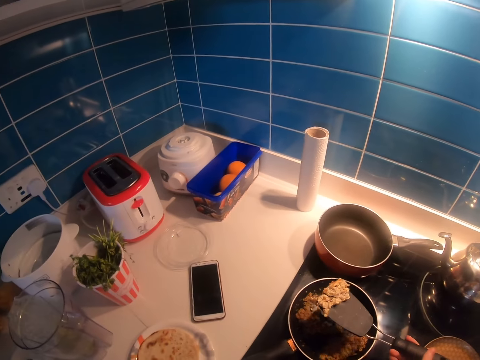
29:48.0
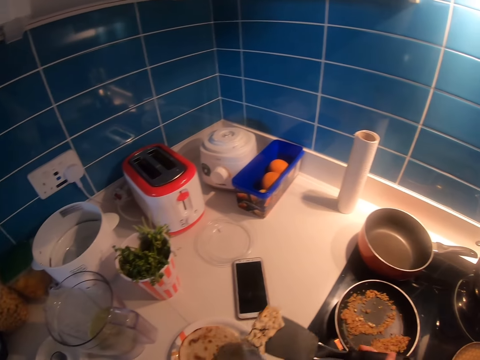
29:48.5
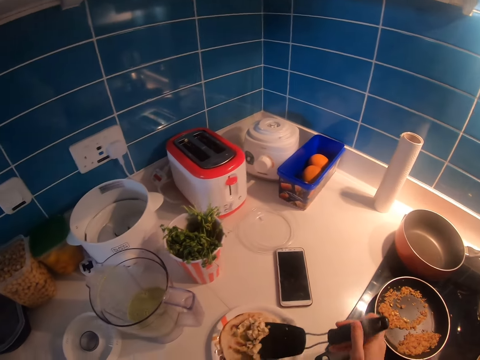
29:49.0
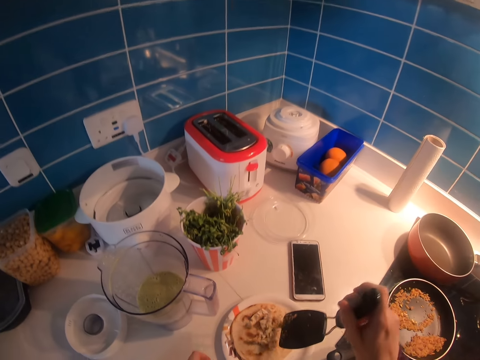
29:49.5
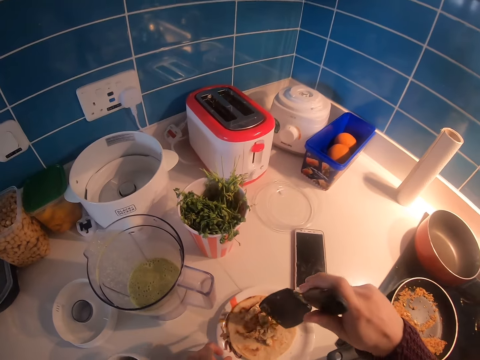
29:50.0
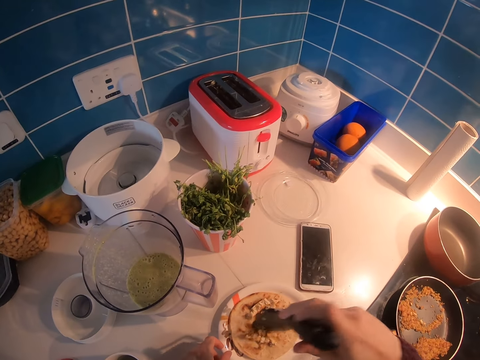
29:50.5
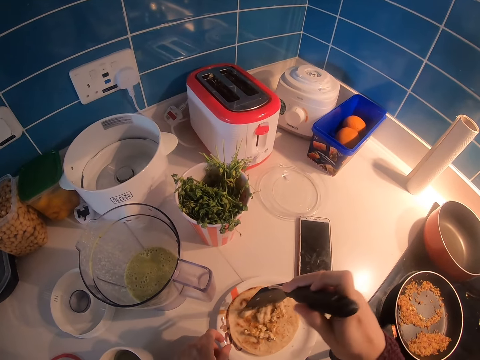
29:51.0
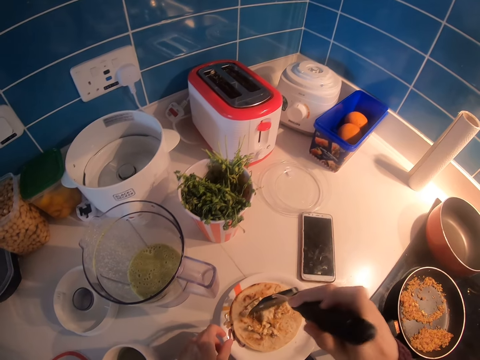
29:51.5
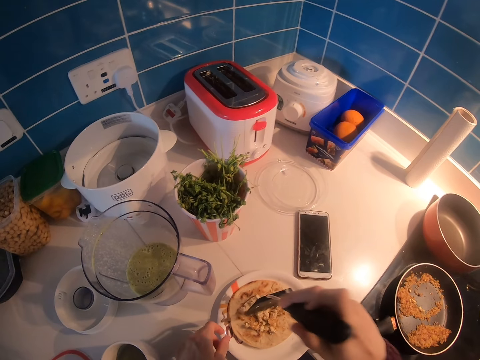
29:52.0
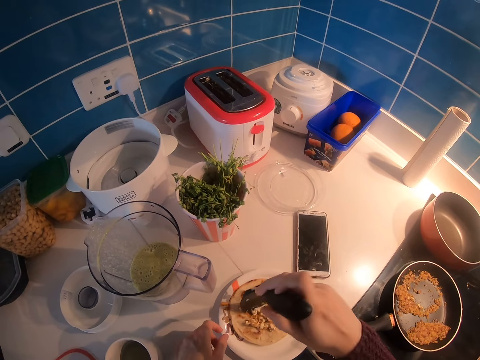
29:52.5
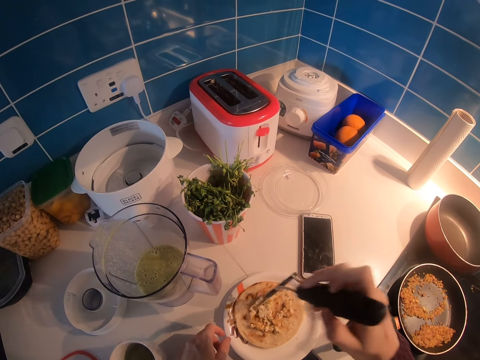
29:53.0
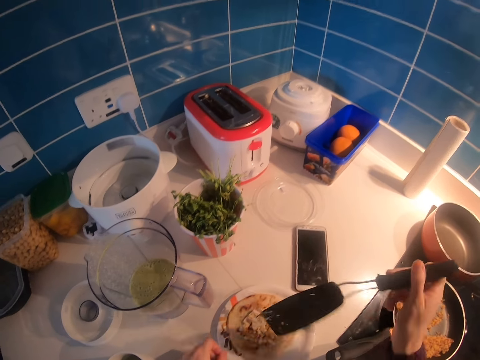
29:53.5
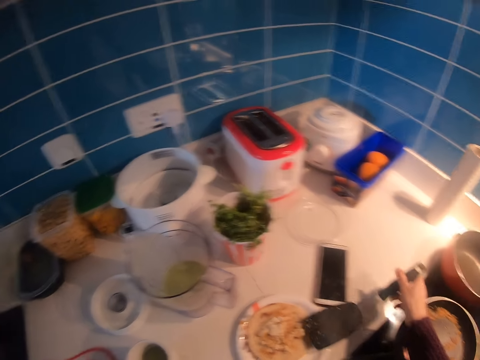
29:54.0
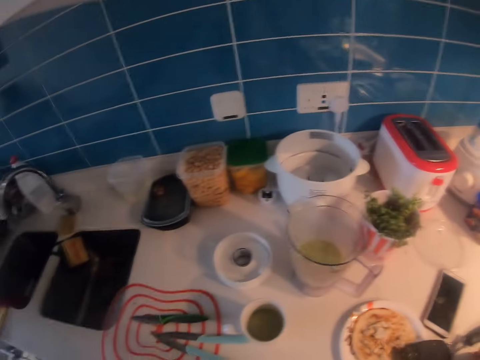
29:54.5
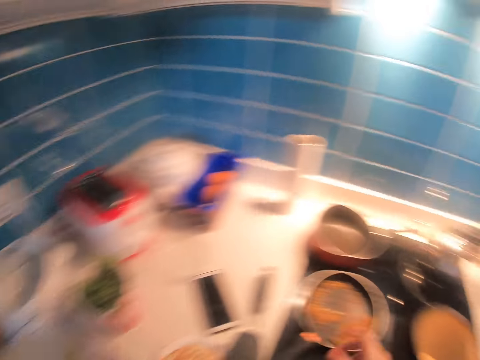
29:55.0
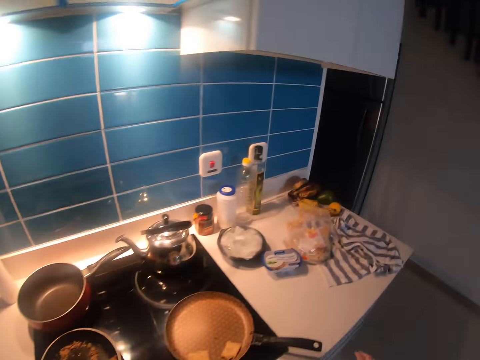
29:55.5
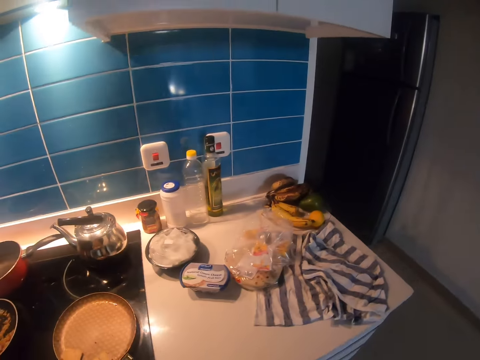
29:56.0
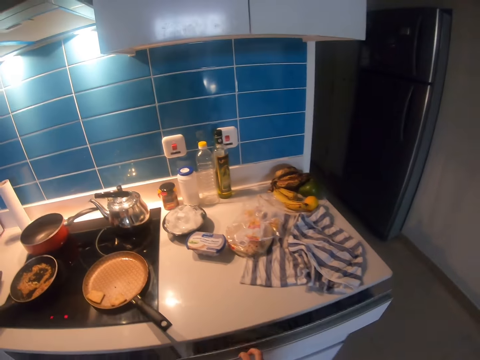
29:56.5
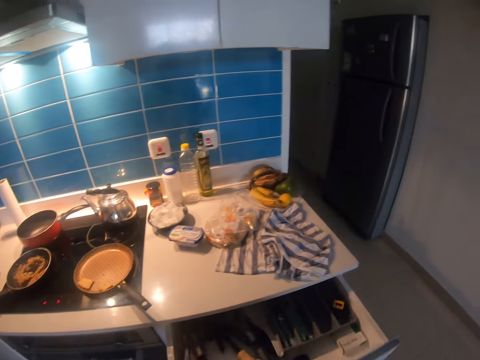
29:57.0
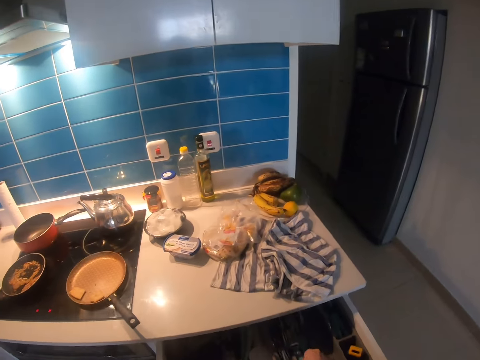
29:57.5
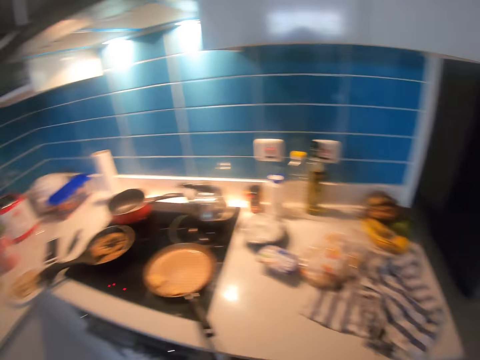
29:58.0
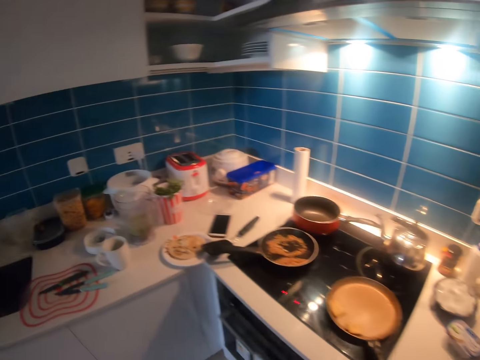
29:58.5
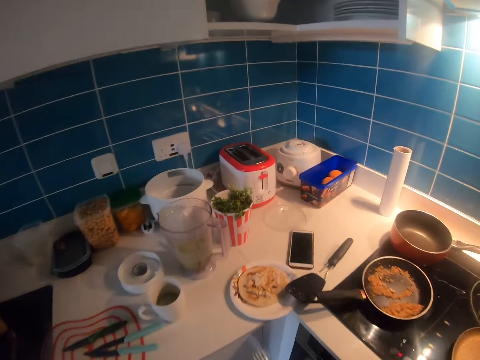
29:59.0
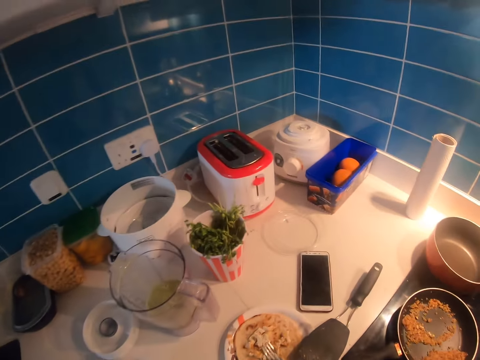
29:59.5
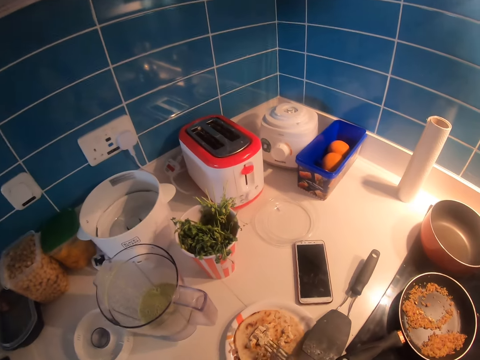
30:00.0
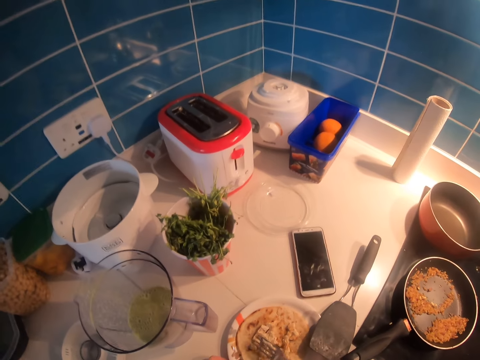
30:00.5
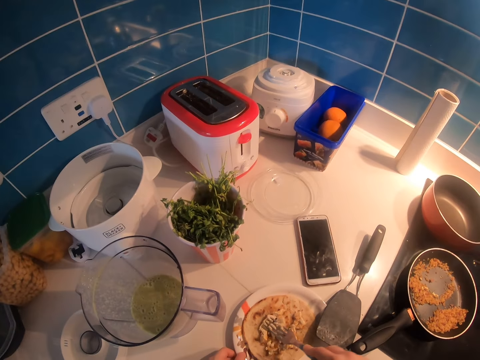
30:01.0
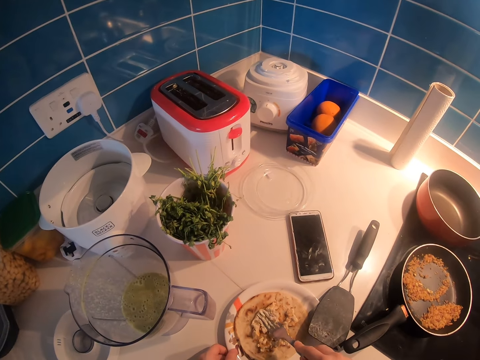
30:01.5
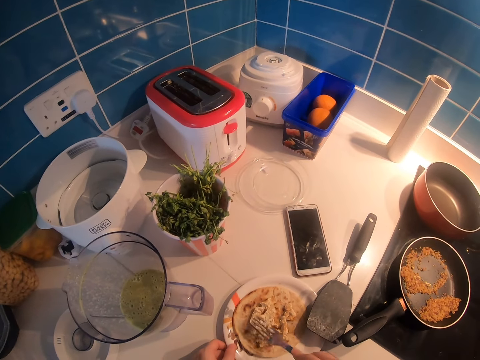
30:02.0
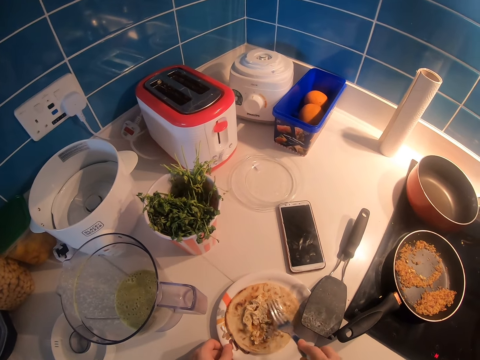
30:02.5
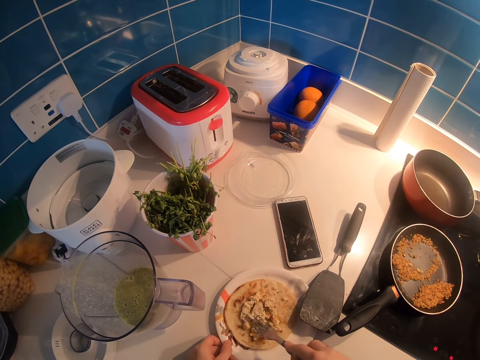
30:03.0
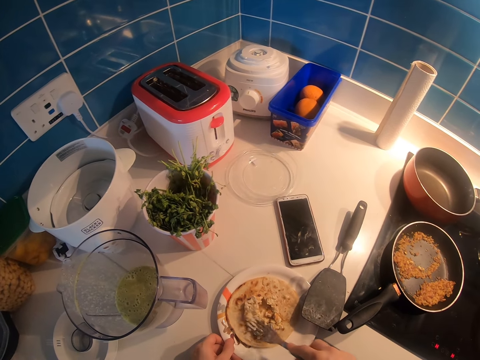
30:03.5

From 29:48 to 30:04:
The camera wearer puts the cheese on the chapati on the plate. They place down a spoon. They open a drawer. They pick up a fork from the drawer. They mix the cheese with the fork. They spread the food on the plate with the fork.

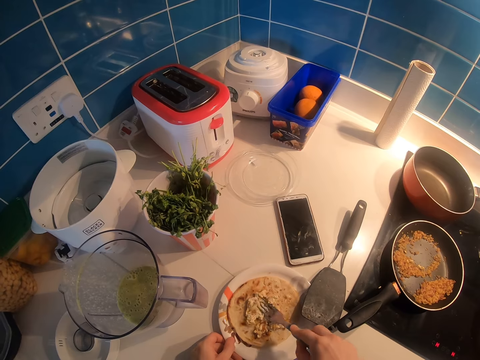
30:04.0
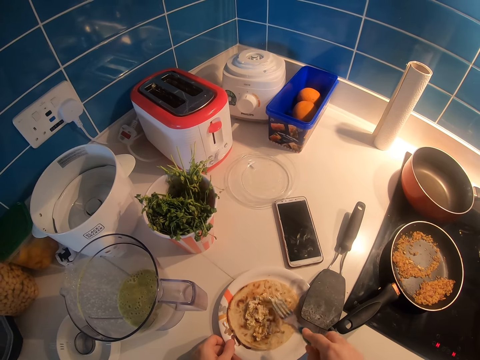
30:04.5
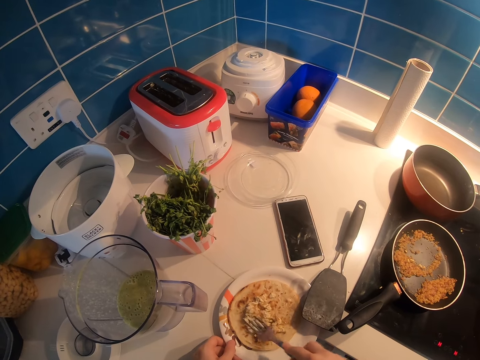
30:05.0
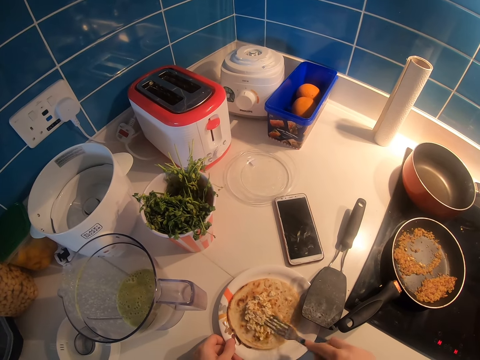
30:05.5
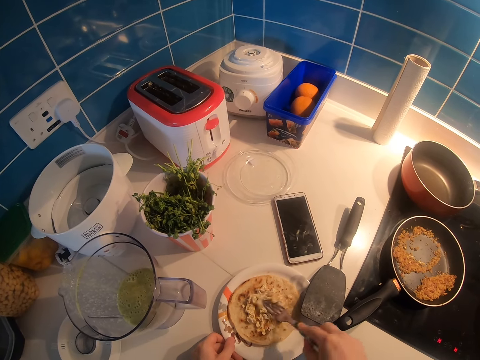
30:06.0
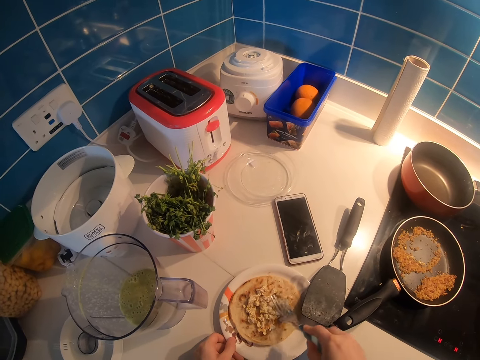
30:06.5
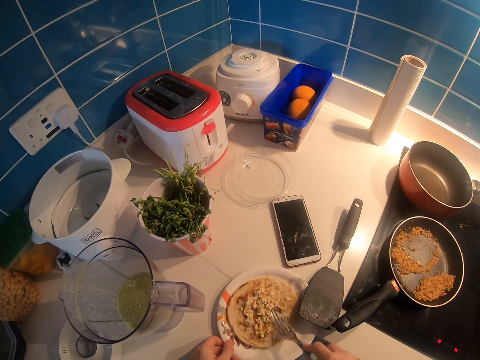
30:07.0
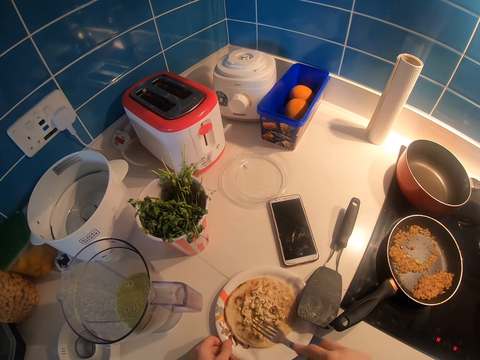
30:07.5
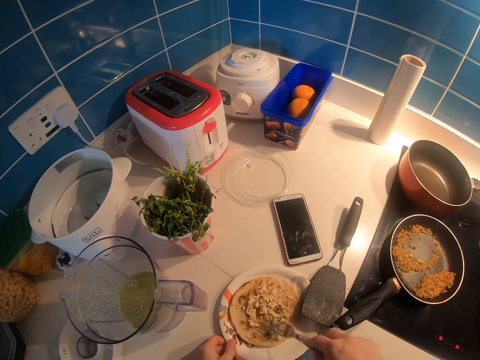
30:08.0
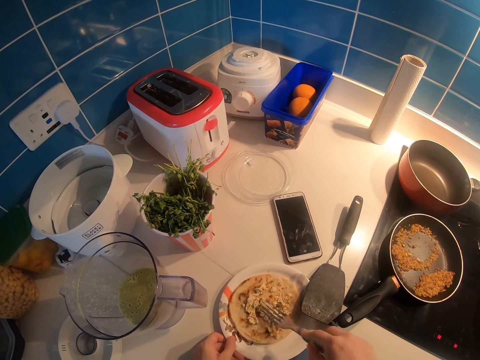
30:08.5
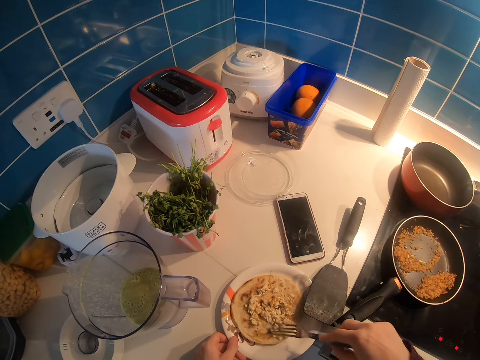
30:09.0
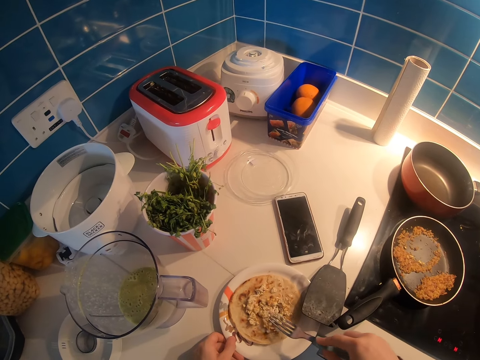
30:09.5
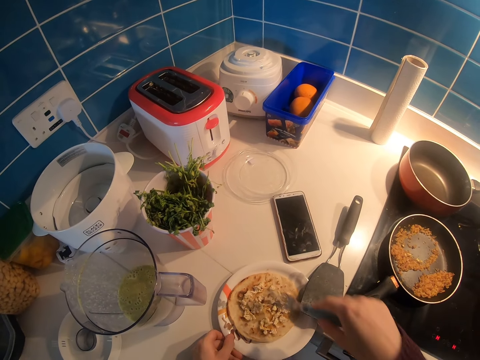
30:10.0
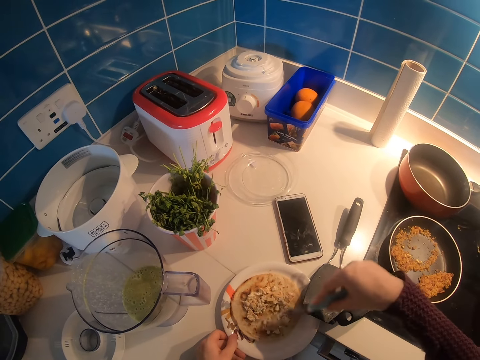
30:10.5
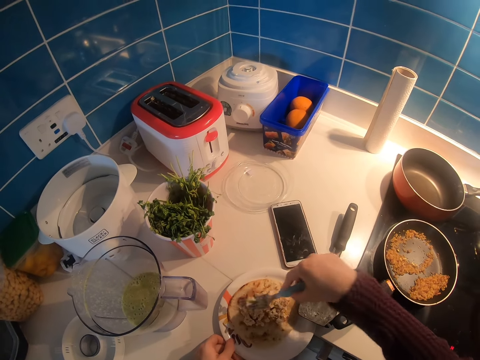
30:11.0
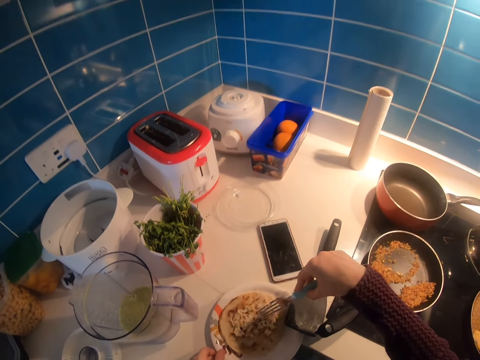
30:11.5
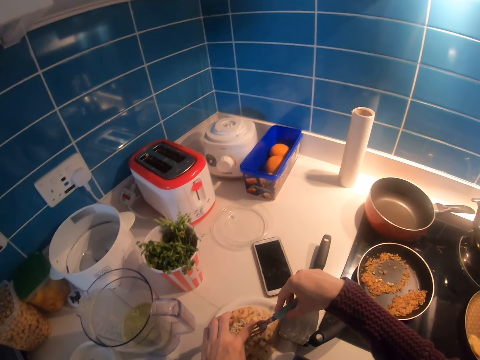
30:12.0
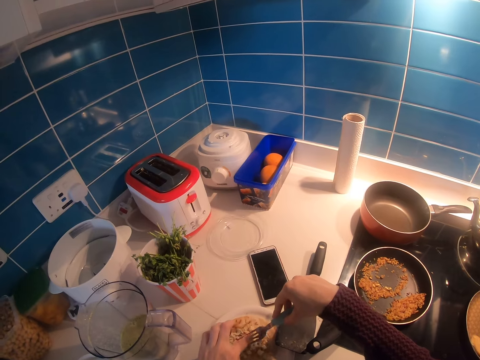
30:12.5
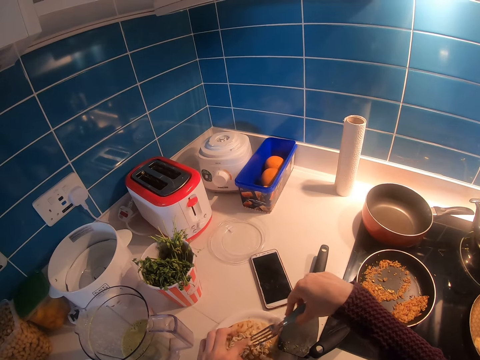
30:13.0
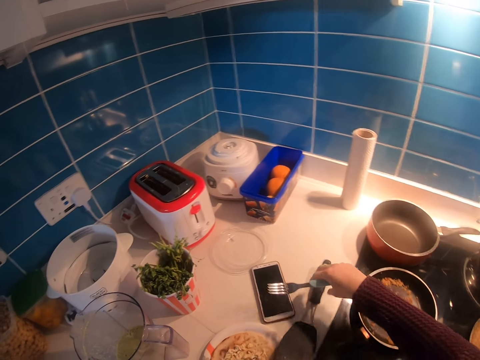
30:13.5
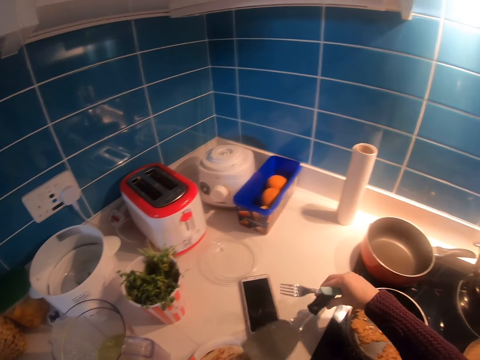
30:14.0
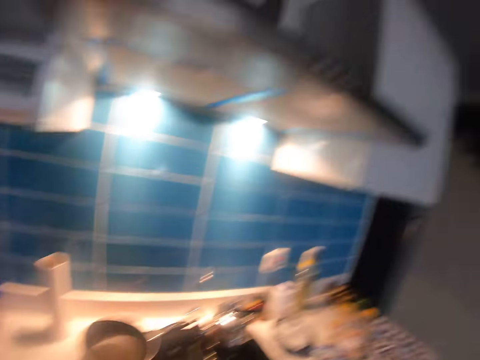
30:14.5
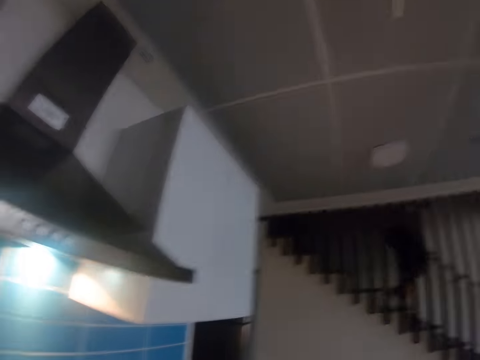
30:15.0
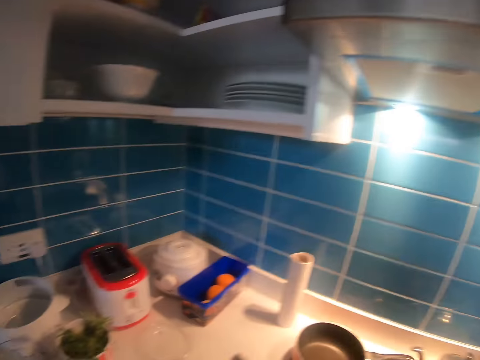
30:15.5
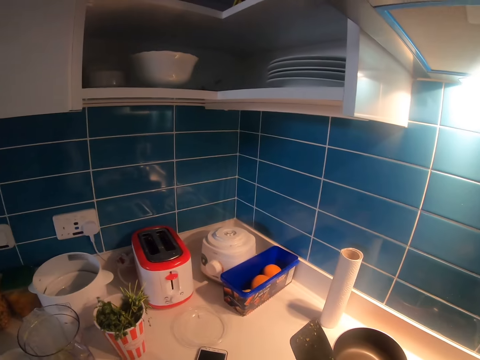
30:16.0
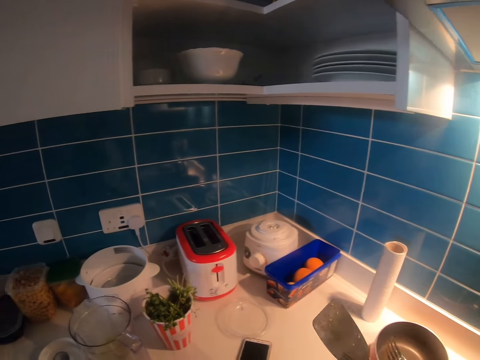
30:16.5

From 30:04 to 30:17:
The camera wearer removes food from the fork with a hand. They pick up the spatula from the counter top. They look around. They put the spatula on the counter top. A person walks down the stairs.
